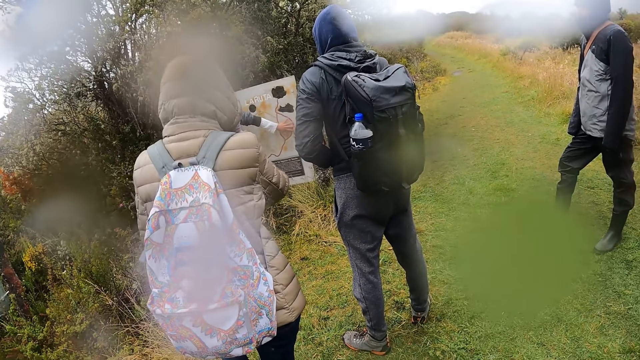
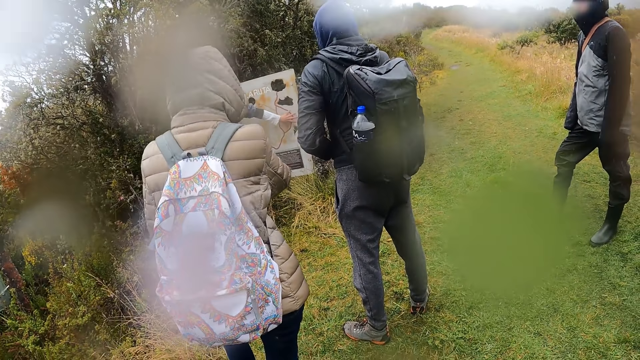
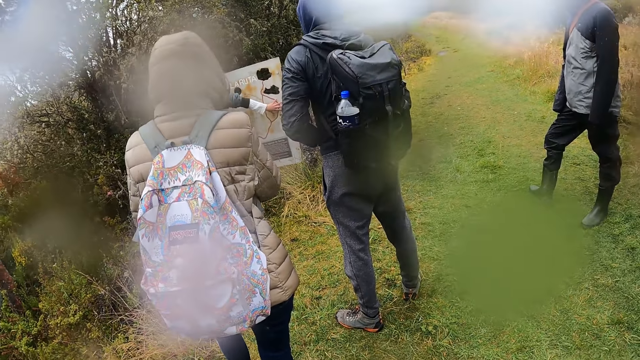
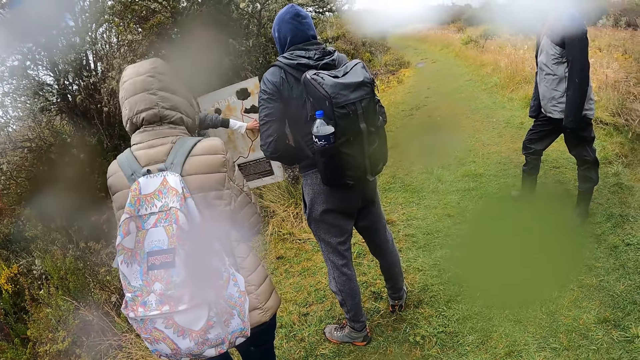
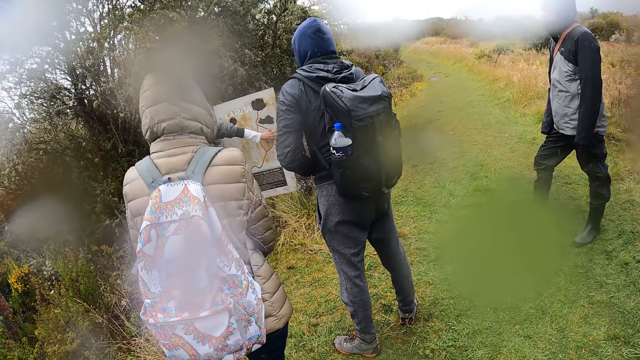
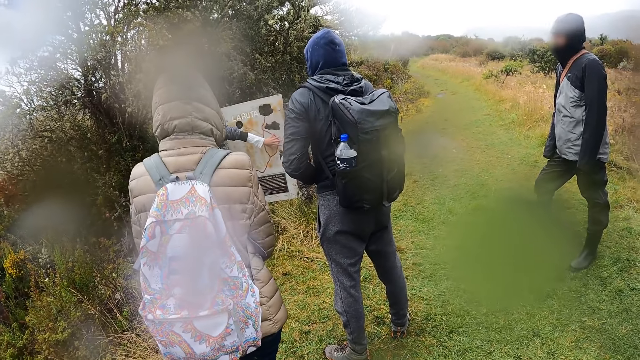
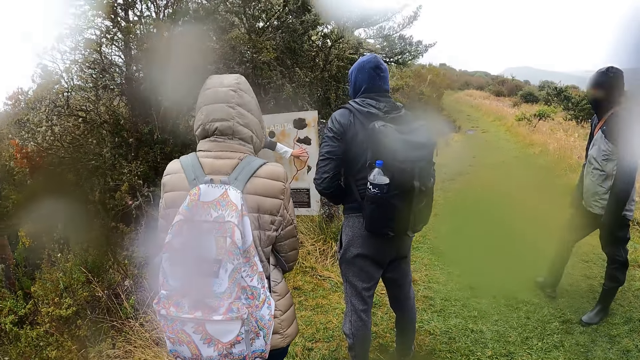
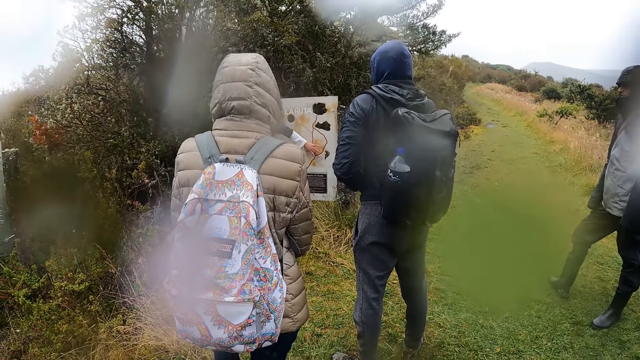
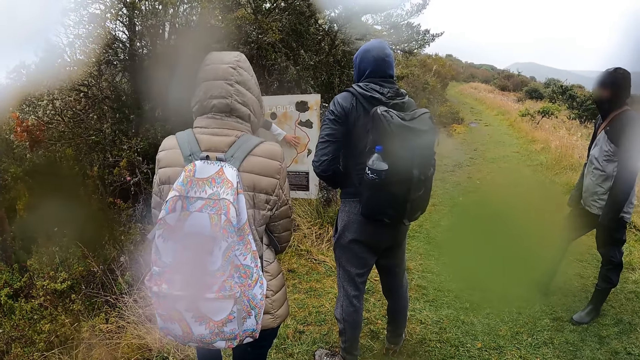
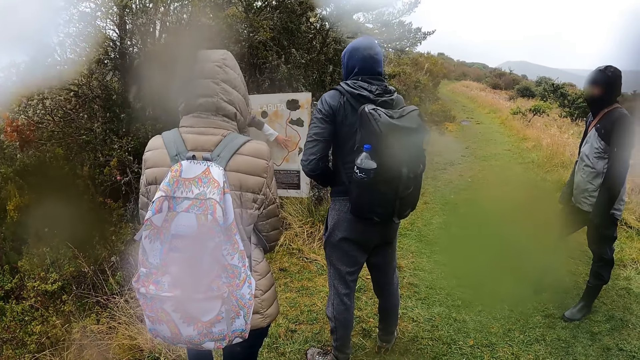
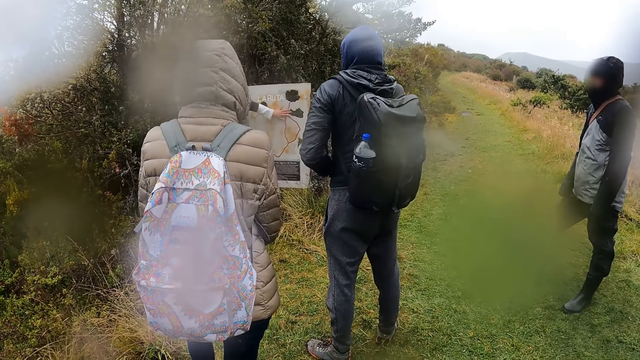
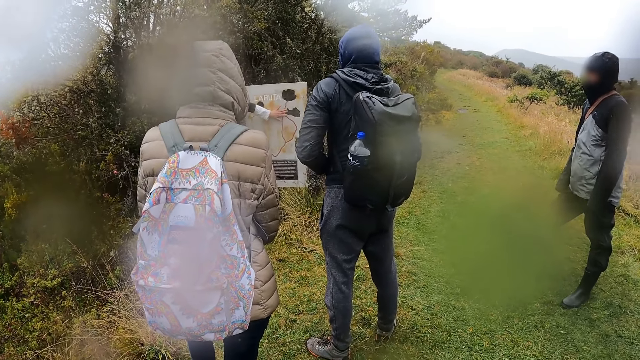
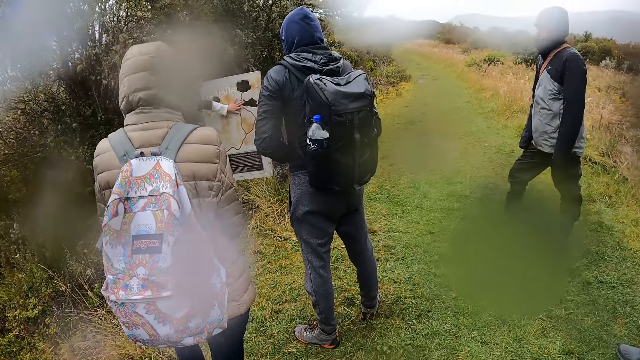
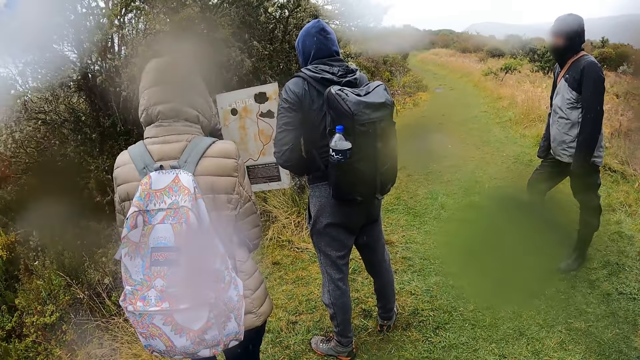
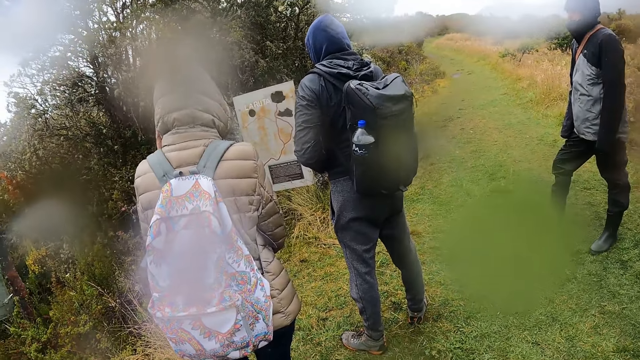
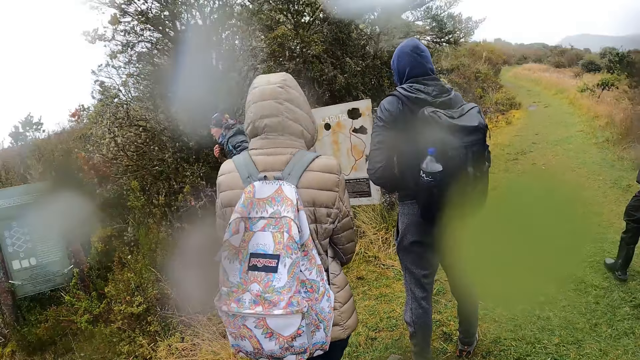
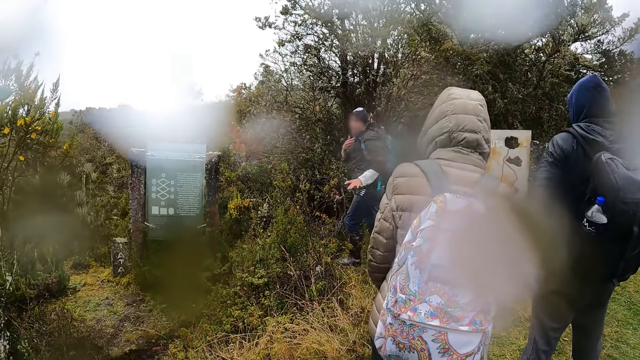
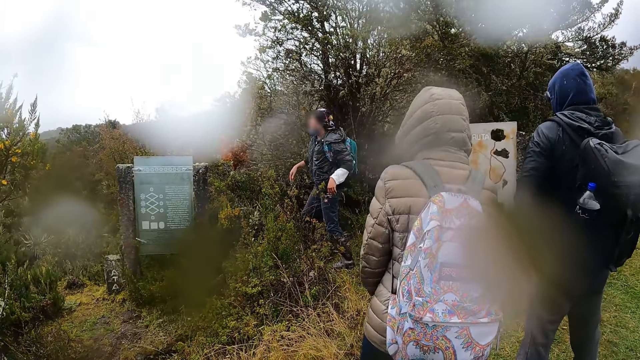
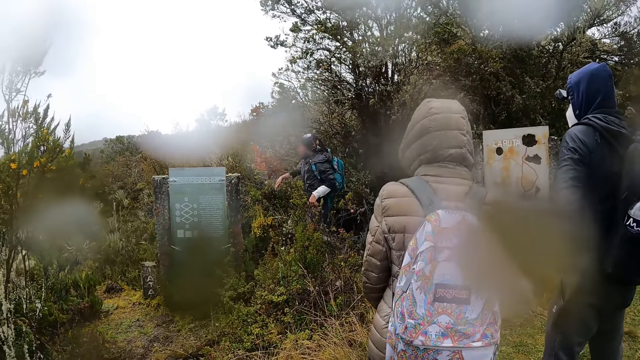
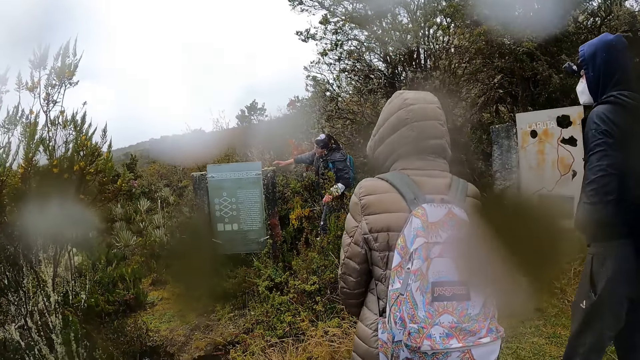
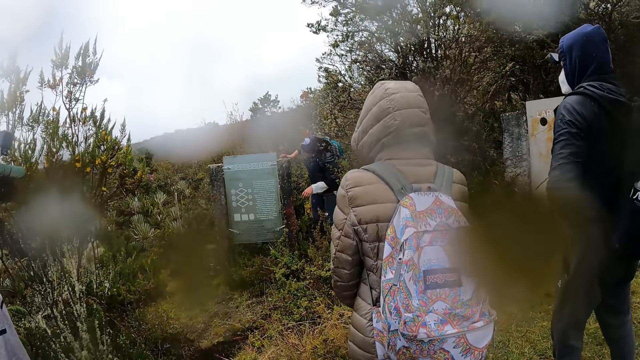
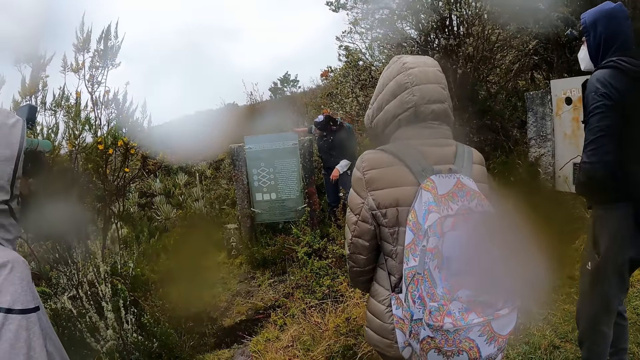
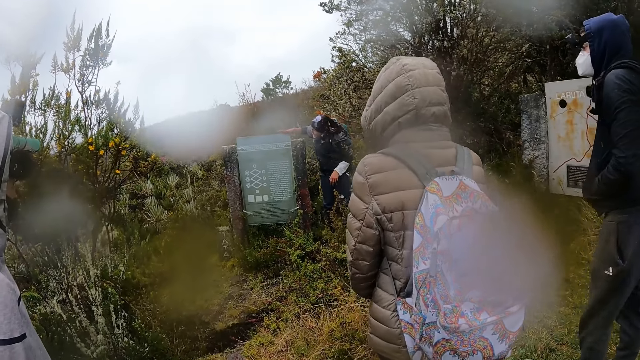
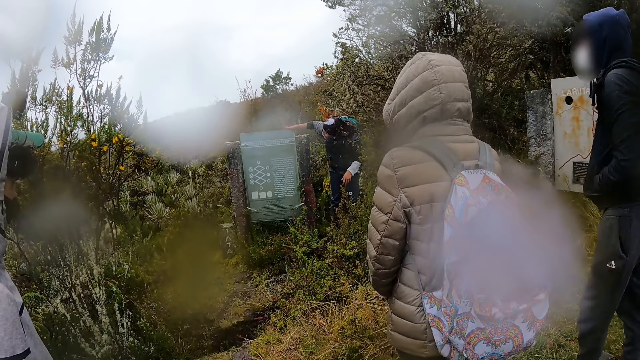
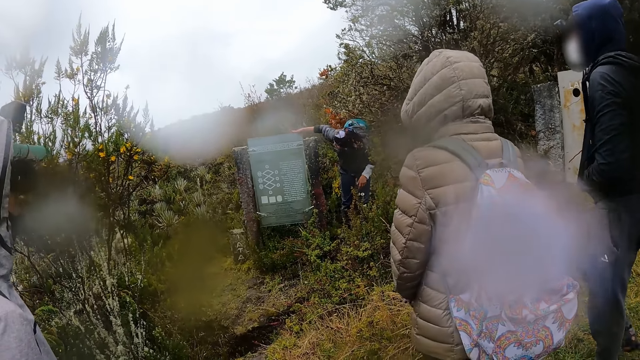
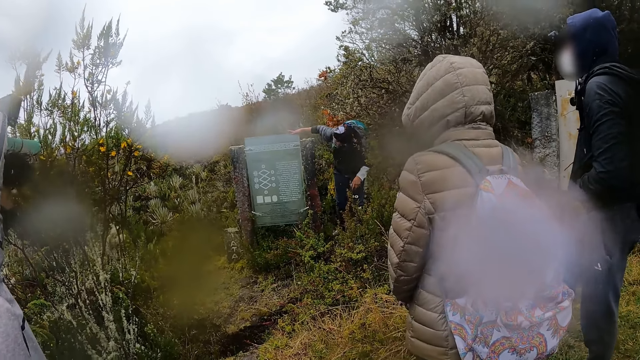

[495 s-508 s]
The camera wearer looks around the forest. A man converses with the team. The camera wearer looks around the forest. A woman walks towards a map. She touches the map with her right hand. The man converses with the team.

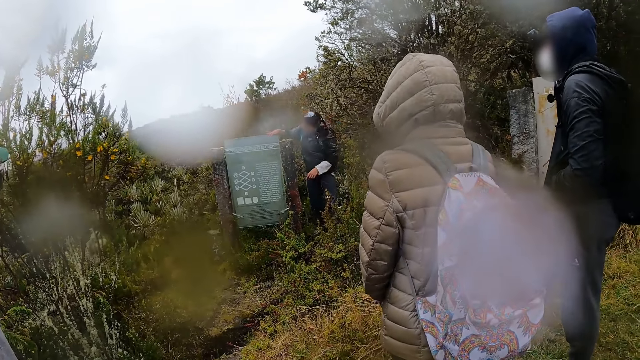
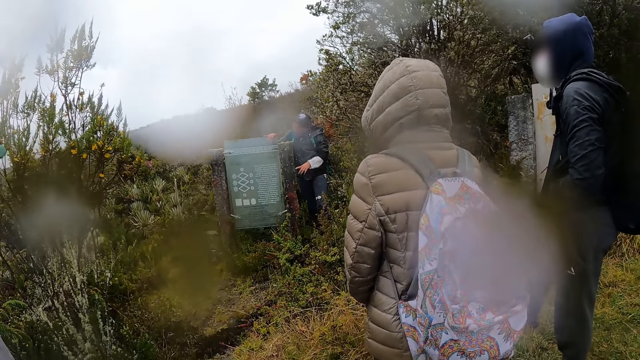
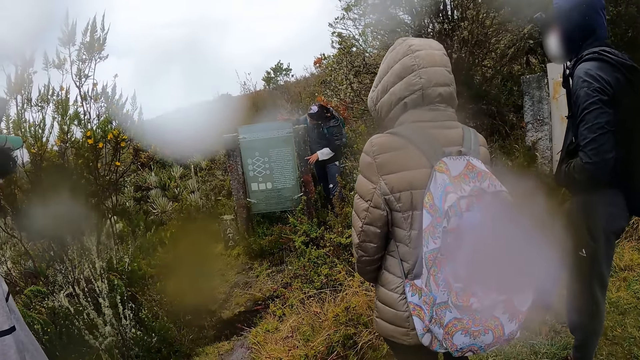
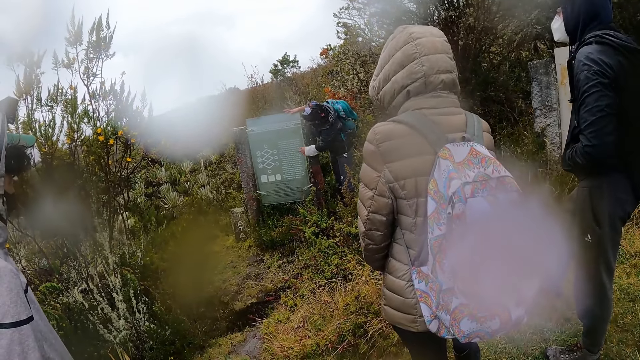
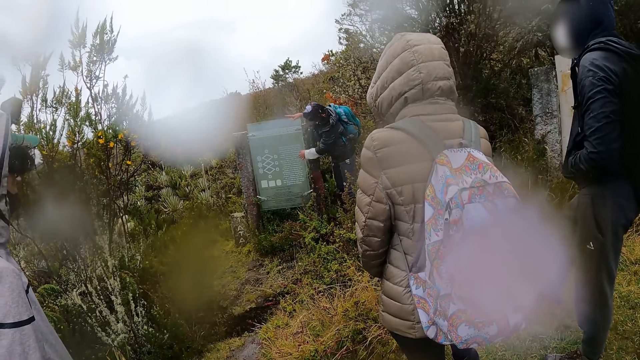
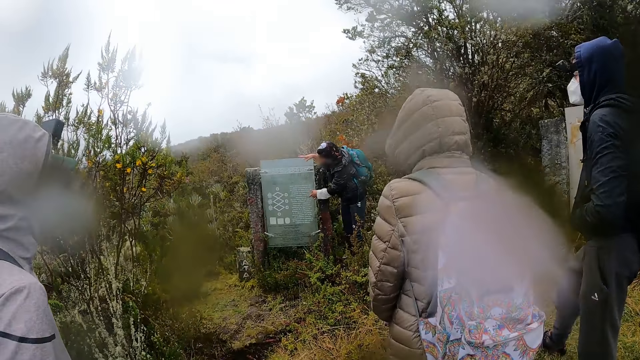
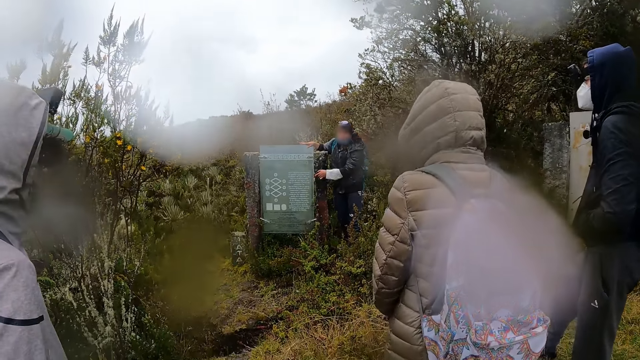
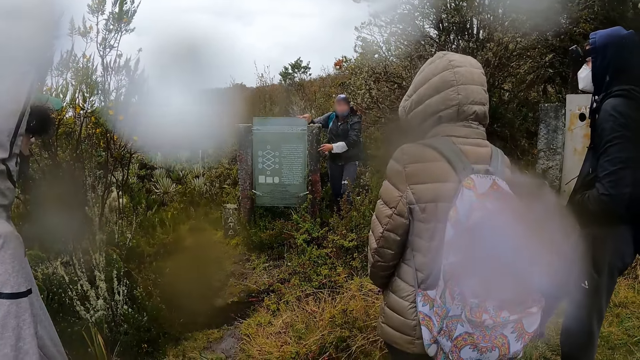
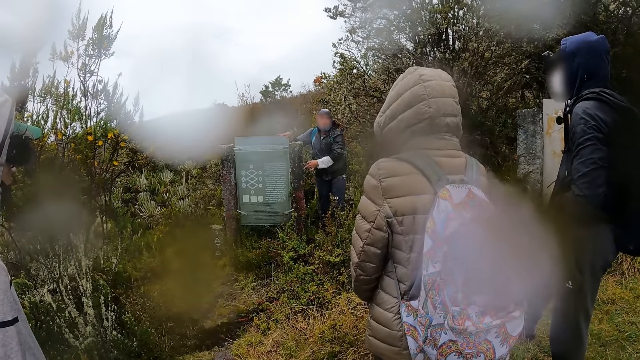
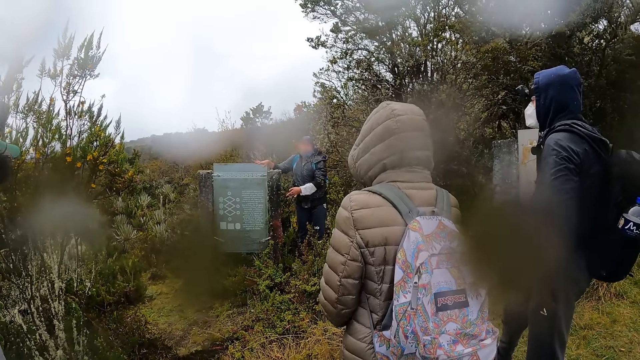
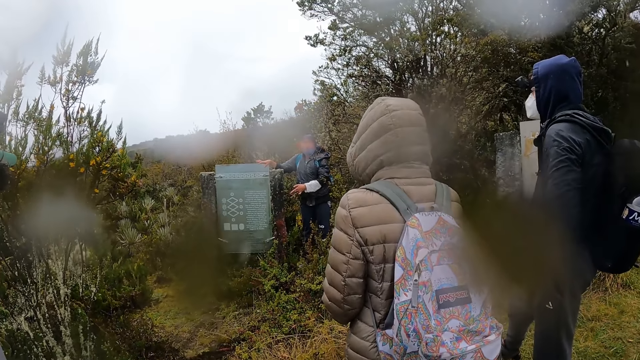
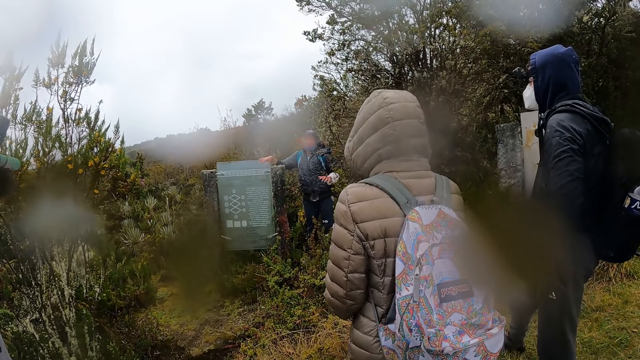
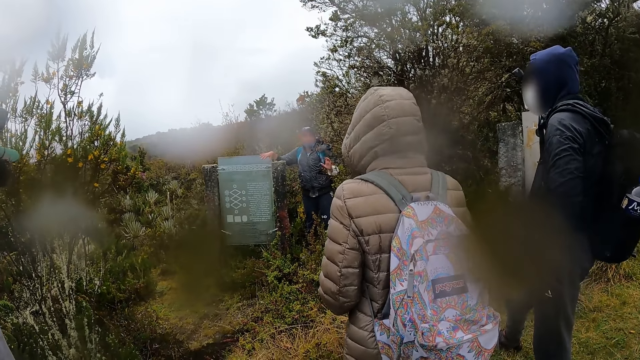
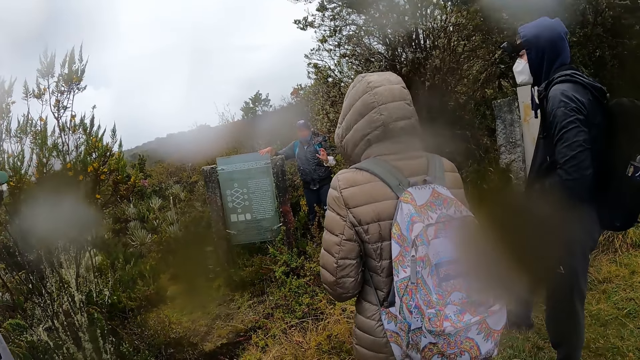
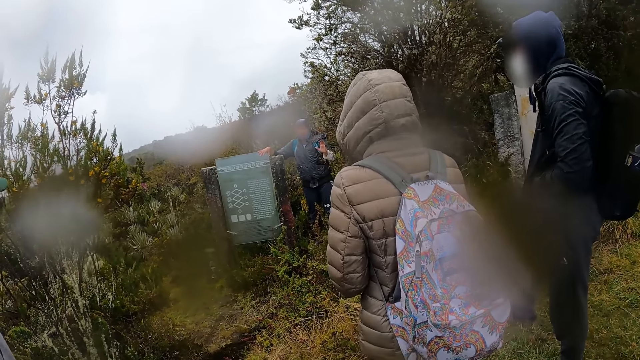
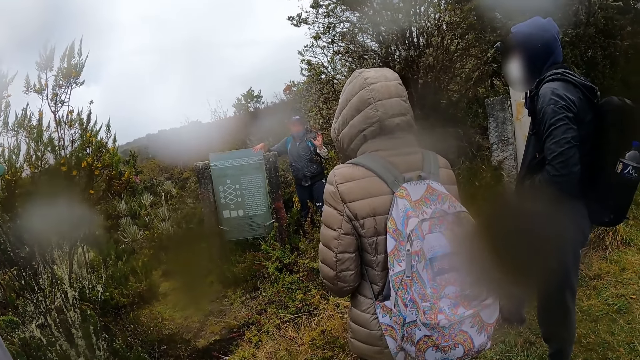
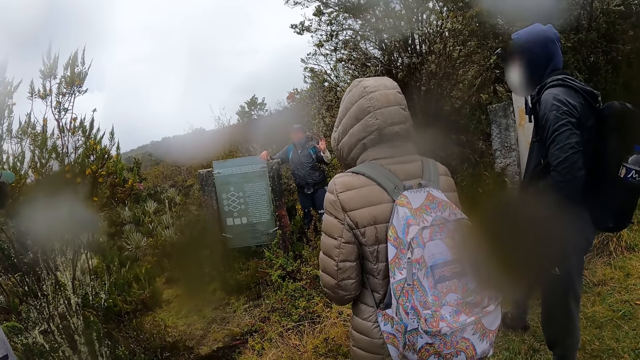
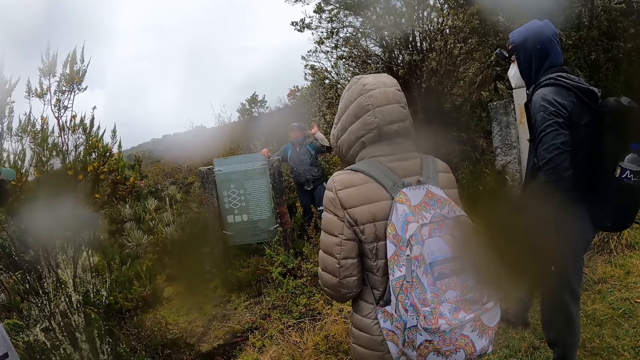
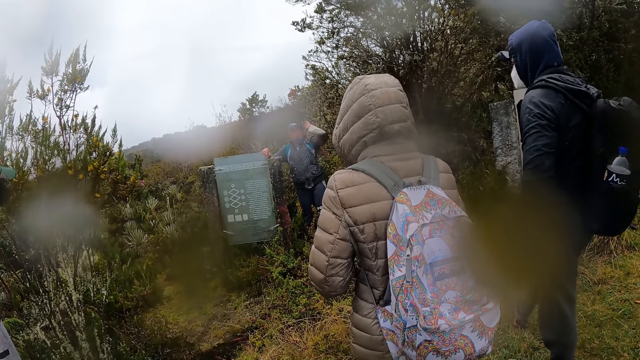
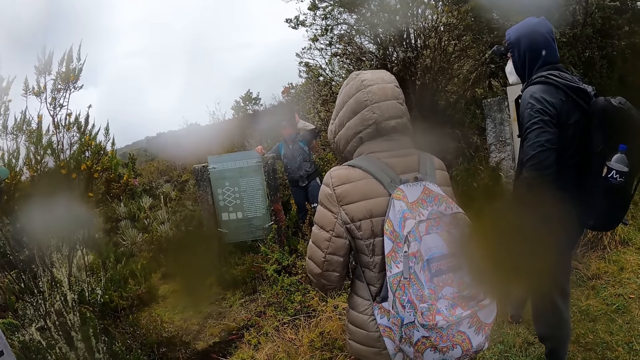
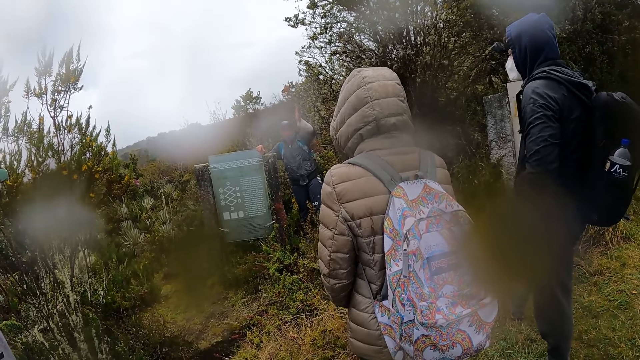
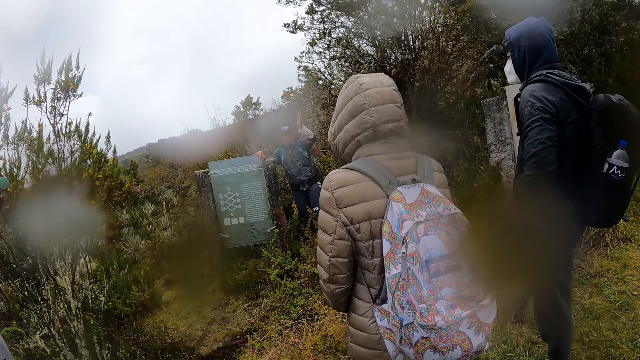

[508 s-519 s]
The woman interacts with the group of people. She gestures with her right hand. The camera wearer looks at the board. A man converses with the team.
